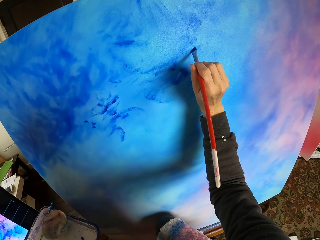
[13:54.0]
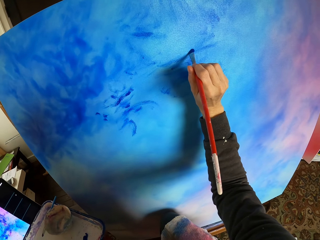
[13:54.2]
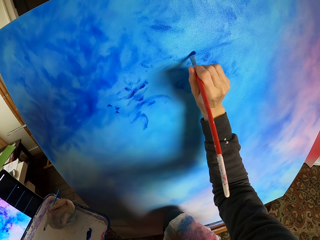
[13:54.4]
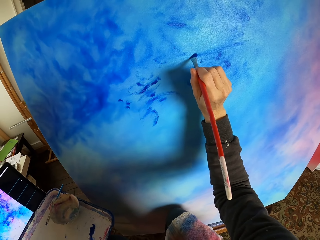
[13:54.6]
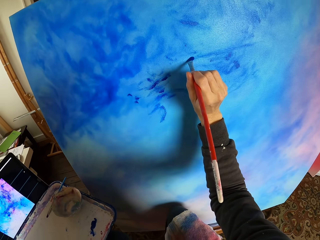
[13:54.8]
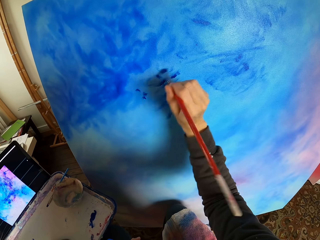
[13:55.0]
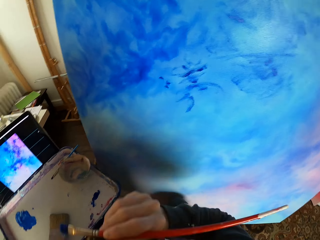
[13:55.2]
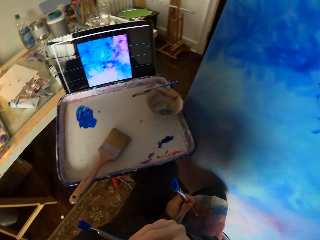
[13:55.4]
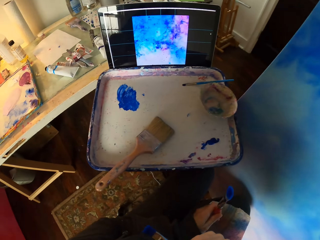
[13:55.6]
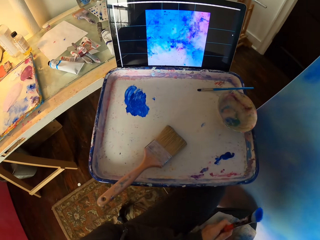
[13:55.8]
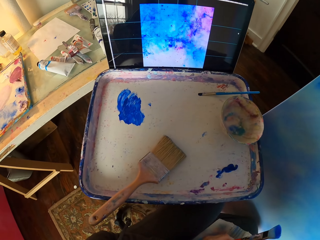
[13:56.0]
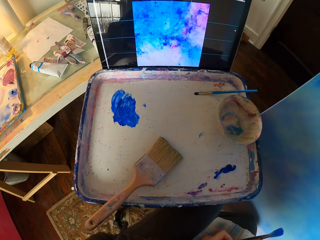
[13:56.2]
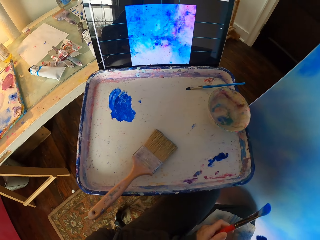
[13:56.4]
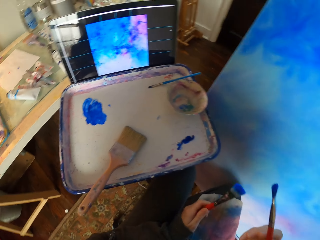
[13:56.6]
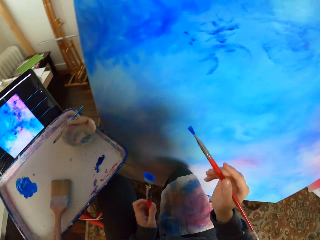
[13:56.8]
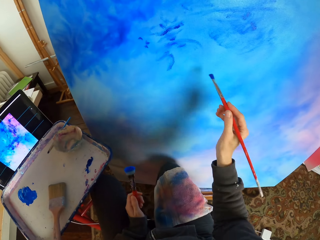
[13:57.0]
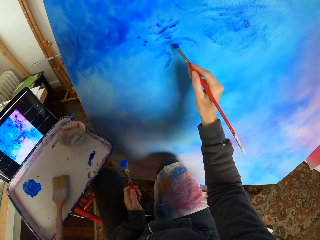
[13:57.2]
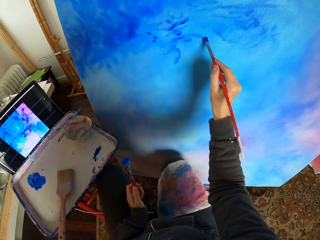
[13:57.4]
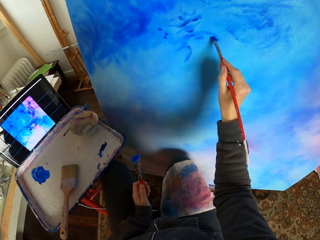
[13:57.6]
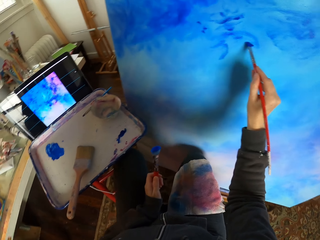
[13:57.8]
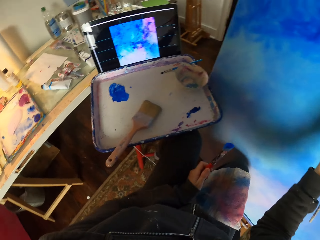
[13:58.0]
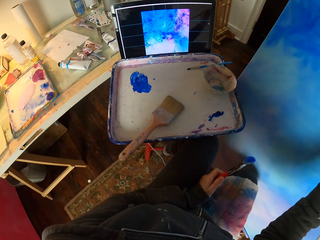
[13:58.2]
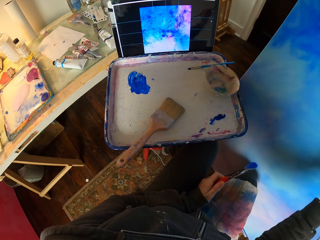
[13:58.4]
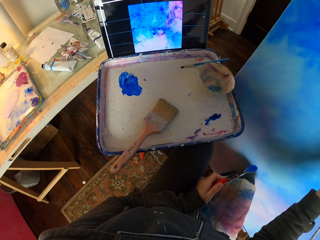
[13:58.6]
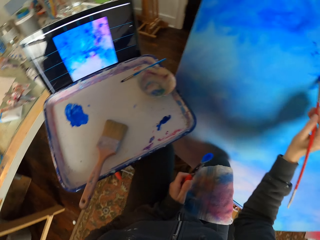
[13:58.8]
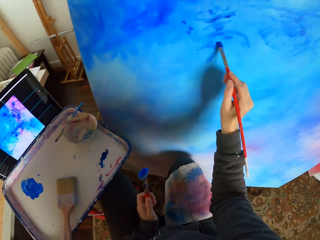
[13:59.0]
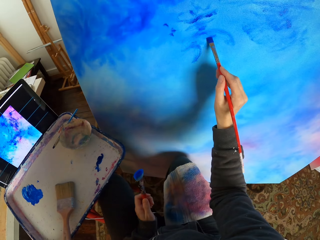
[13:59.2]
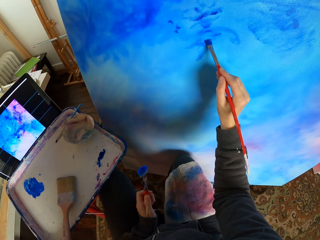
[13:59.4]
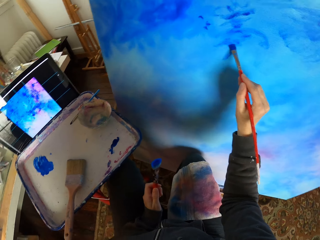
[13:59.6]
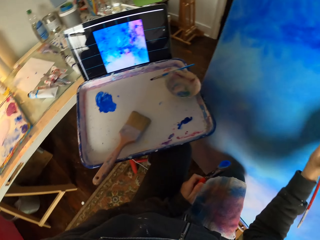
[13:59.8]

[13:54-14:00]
The camera wearer looks at the screen. They paint art with the brush. They look at the screen. They paint art with the brush.

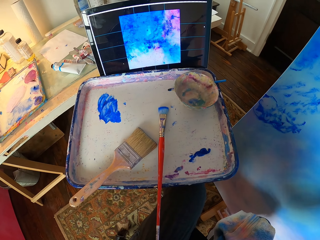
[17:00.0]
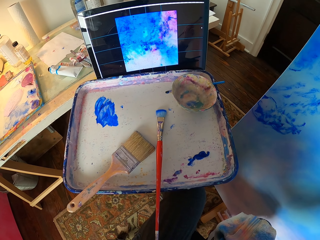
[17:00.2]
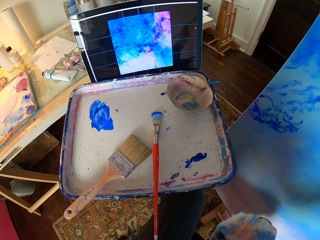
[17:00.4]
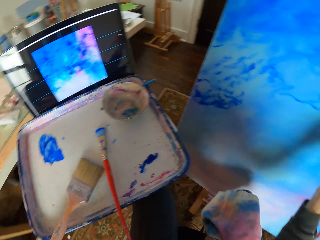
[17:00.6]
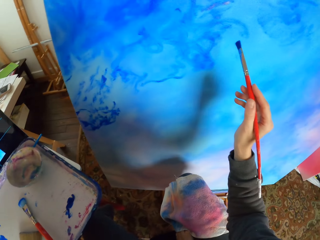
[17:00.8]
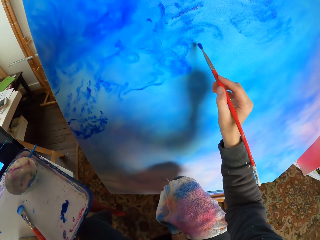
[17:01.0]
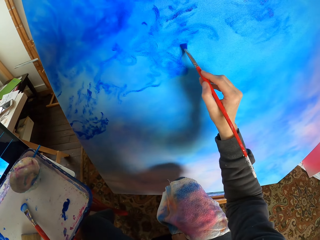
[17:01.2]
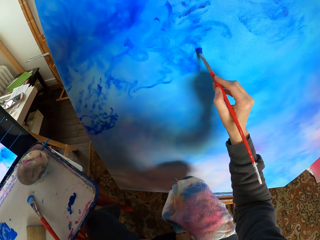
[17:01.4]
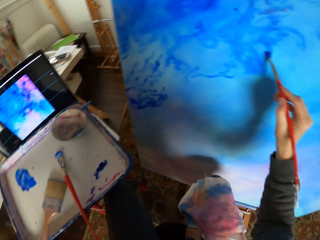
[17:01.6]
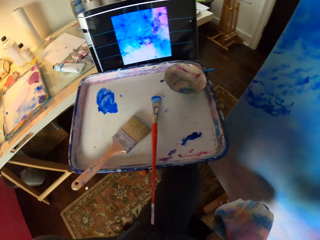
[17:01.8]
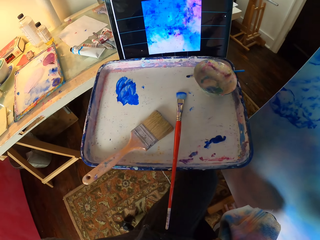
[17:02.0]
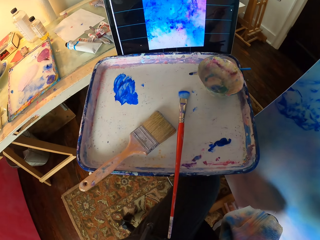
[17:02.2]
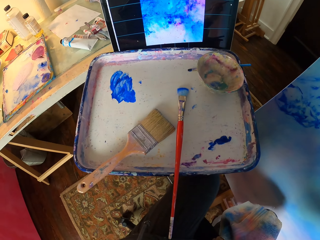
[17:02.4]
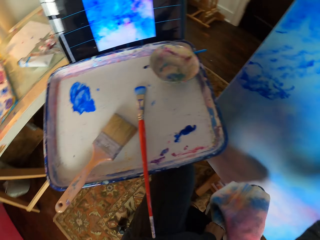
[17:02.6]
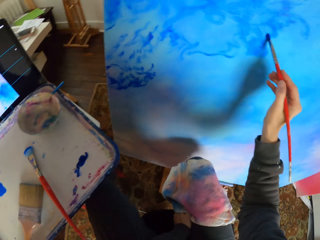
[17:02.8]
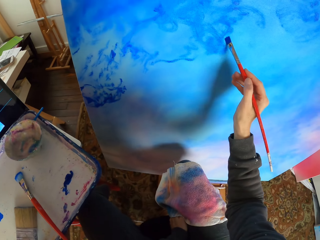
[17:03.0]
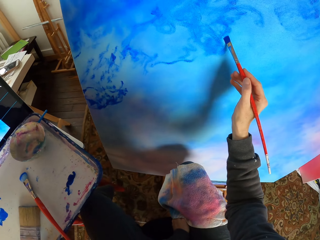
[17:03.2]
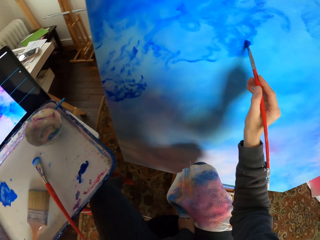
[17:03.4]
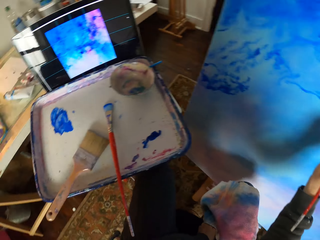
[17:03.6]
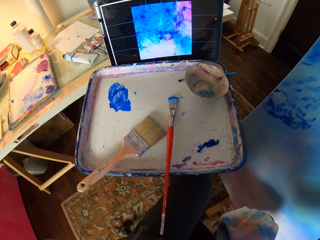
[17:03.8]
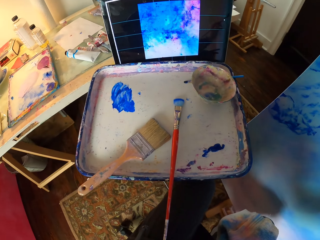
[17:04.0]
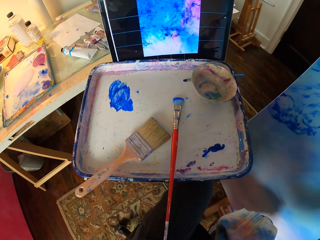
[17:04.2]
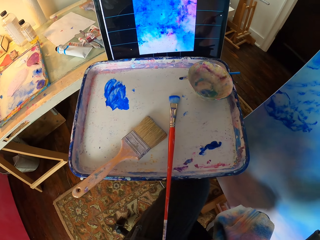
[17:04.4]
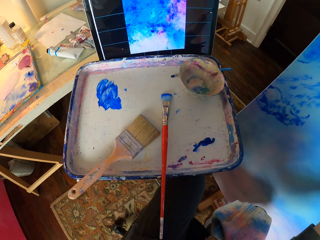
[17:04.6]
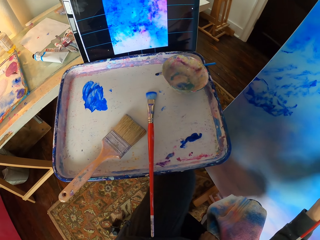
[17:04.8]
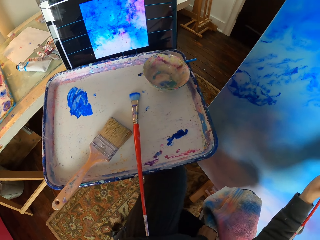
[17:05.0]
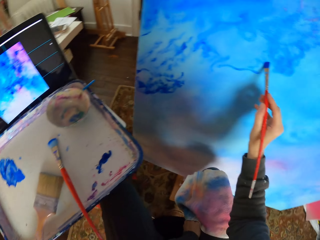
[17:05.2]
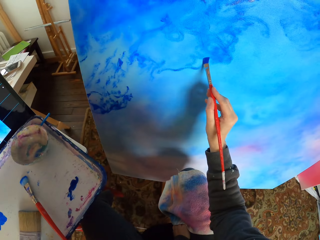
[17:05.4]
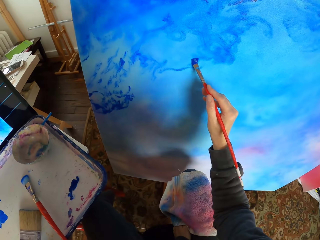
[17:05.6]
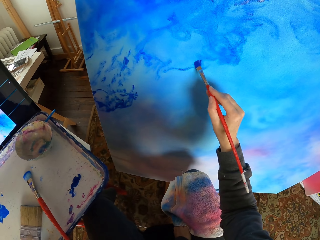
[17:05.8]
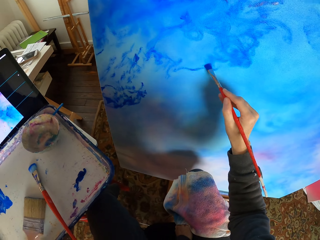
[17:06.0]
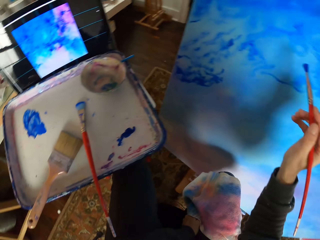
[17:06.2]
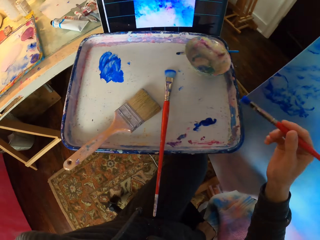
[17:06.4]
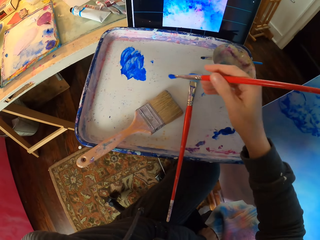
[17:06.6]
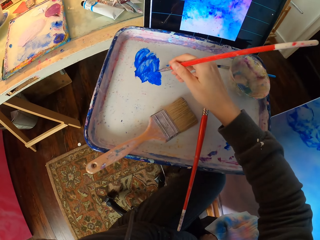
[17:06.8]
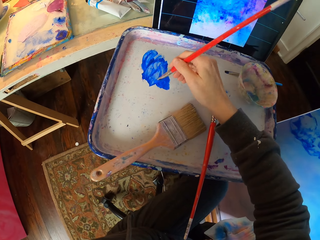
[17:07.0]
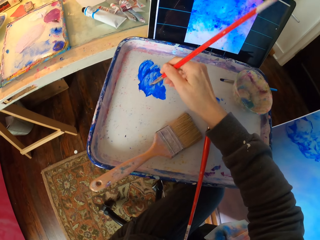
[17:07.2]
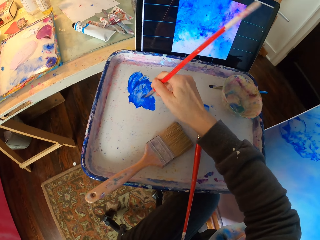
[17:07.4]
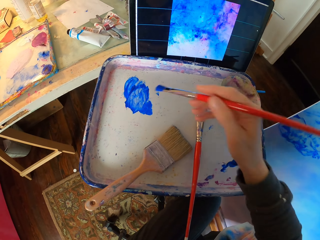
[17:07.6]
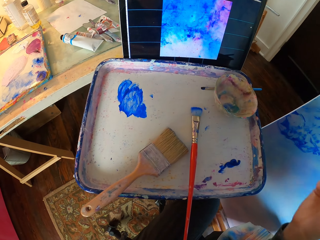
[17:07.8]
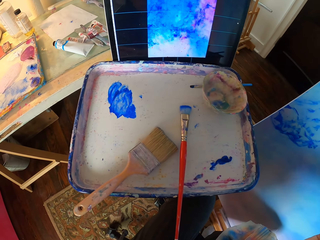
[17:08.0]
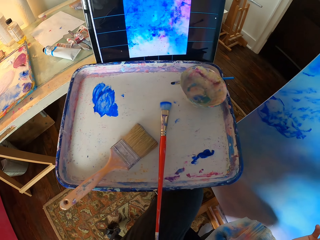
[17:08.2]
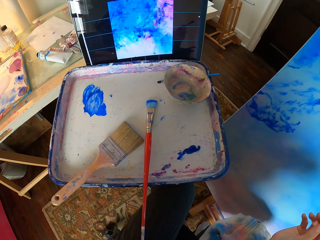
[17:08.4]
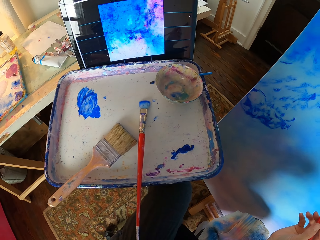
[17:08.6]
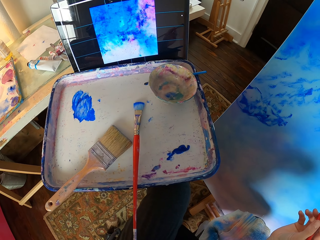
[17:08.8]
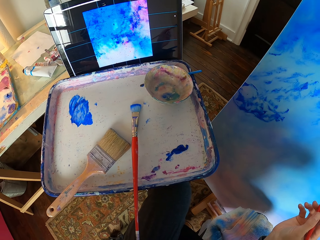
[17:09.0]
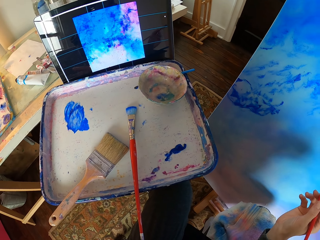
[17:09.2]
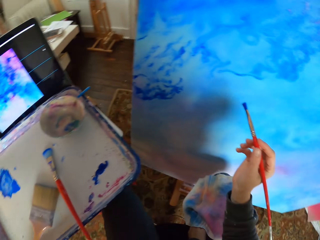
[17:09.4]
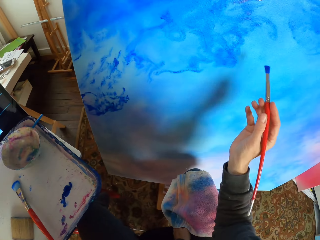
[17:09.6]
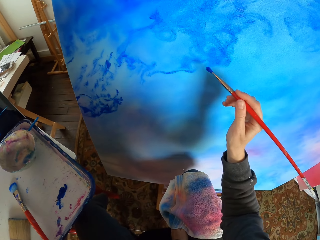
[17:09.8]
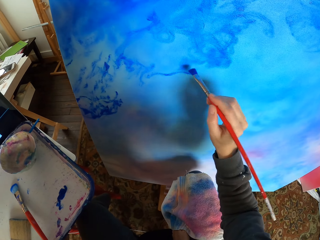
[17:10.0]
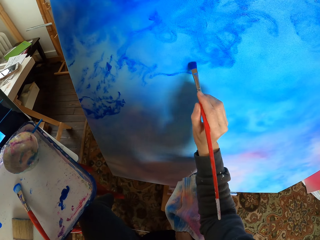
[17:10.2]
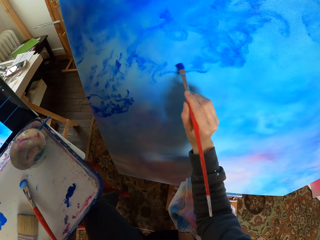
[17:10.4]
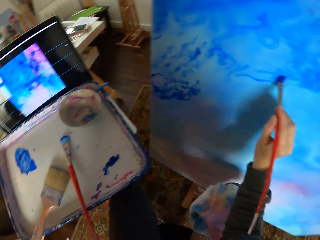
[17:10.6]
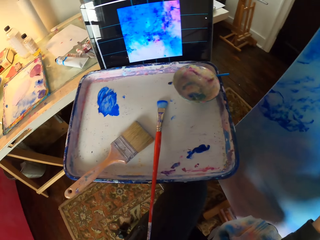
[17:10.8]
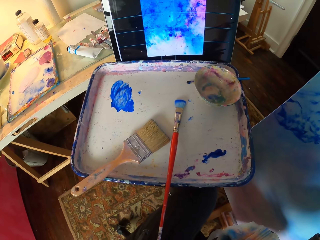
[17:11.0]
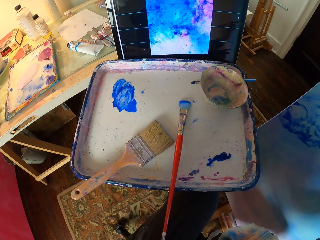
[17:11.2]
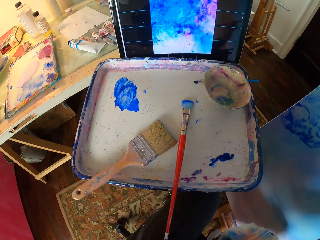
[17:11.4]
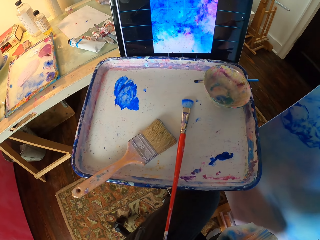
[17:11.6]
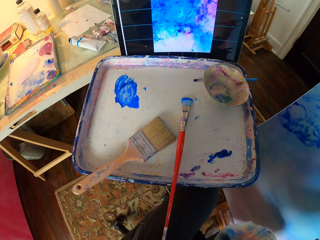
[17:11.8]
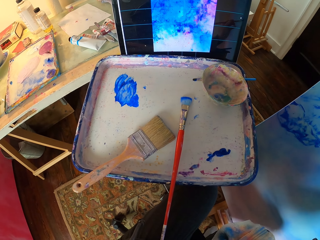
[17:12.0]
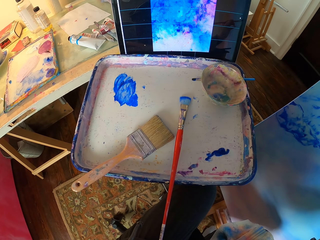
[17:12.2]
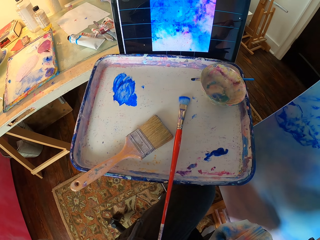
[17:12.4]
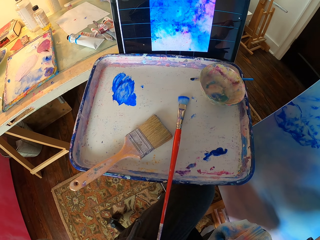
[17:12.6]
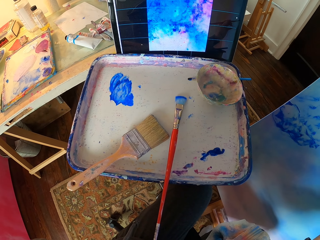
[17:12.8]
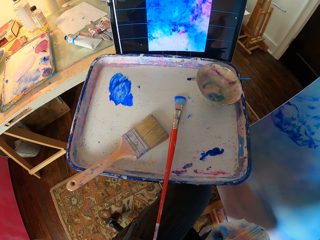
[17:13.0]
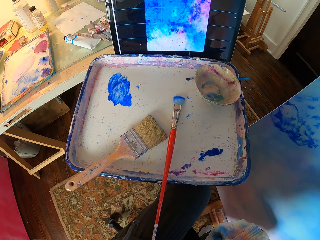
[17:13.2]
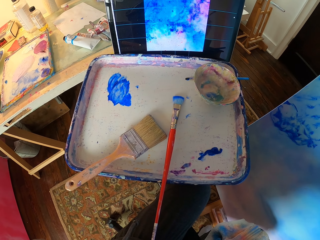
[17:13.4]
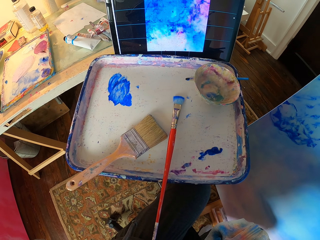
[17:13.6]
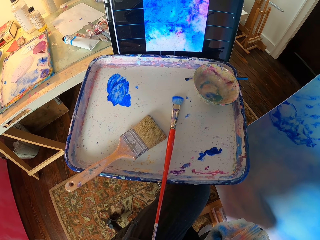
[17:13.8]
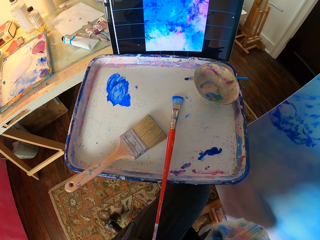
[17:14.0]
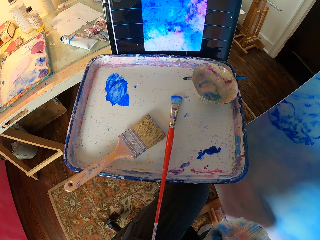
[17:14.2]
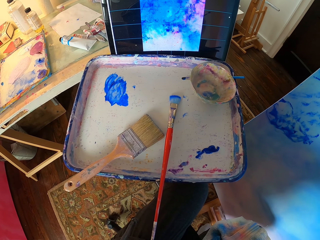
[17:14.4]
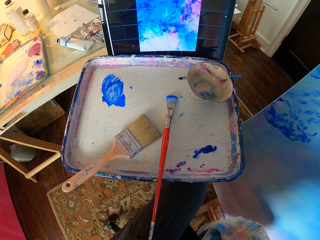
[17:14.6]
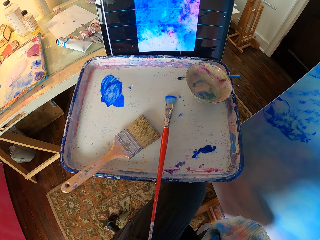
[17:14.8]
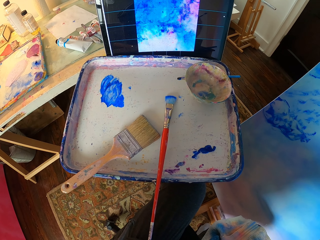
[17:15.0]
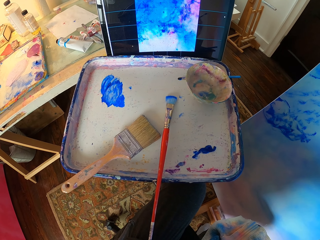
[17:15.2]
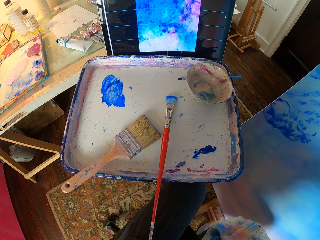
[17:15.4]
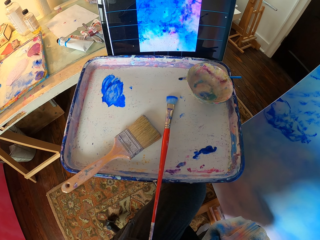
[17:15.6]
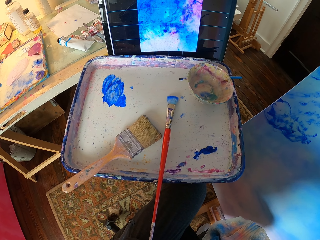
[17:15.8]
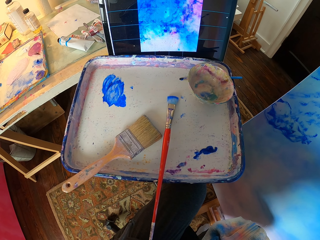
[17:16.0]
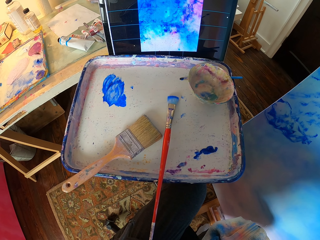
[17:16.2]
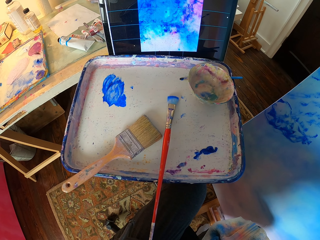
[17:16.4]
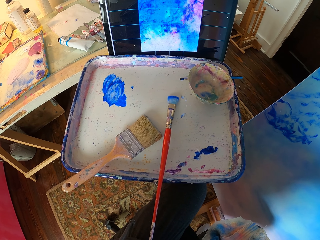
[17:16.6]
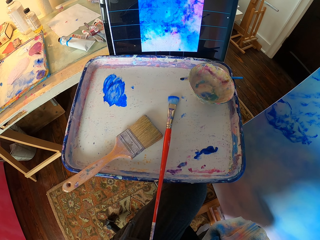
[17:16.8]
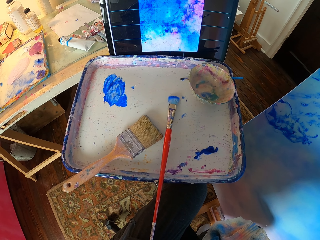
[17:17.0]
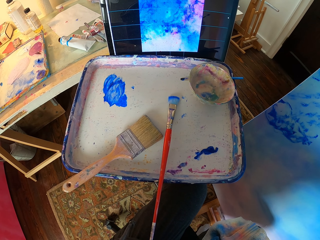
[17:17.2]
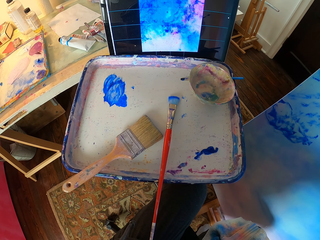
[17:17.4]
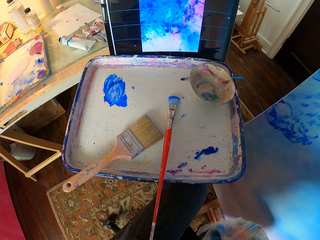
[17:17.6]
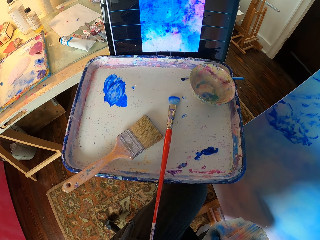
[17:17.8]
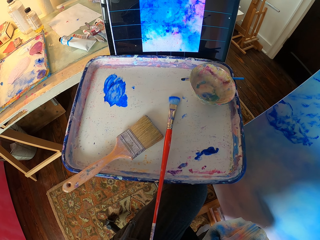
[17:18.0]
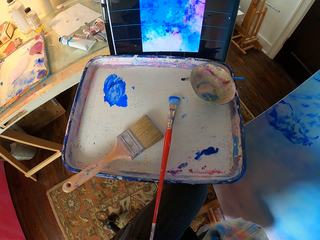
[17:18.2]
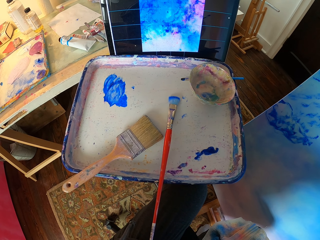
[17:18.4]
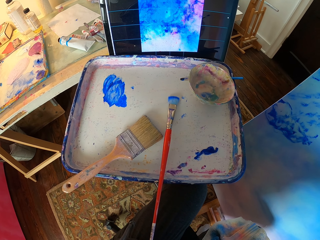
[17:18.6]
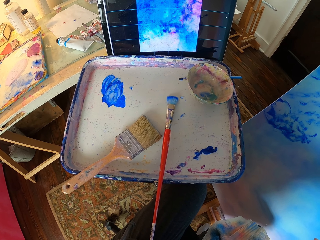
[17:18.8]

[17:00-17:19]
The camera wearer paints art with the brush. They look at the screen. They paint art with the brush on the board. They apply paint on the brush. They paint art with the brush on the board. They look at the screen. They apply paint on the brush.
